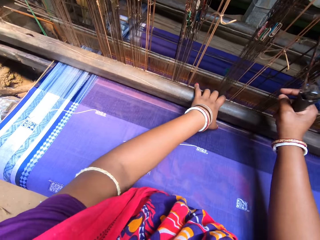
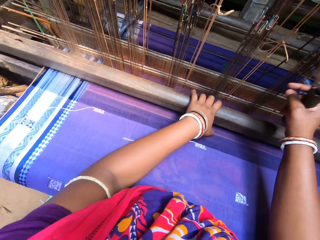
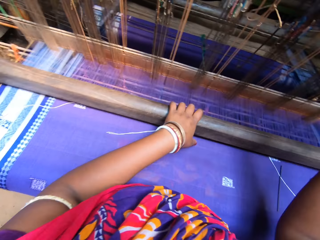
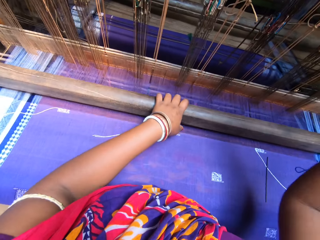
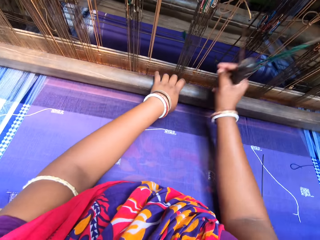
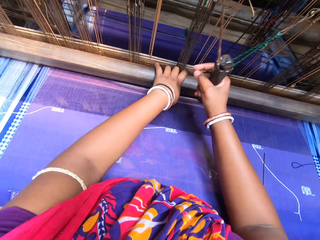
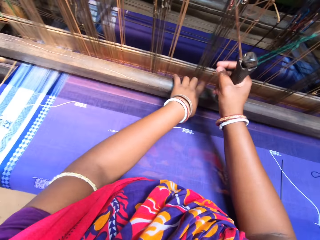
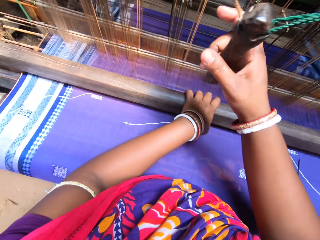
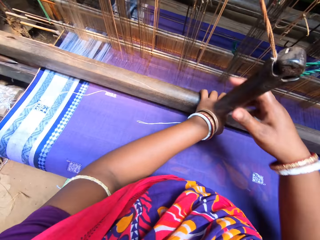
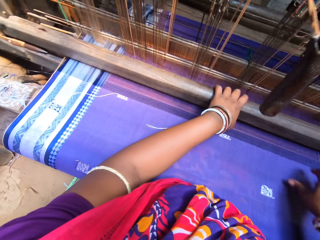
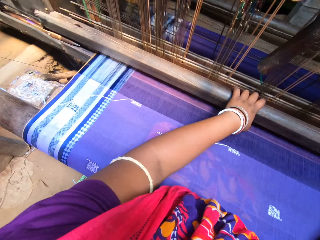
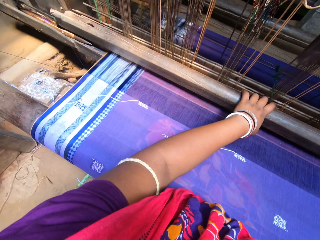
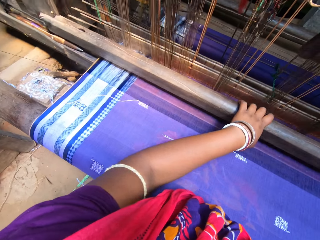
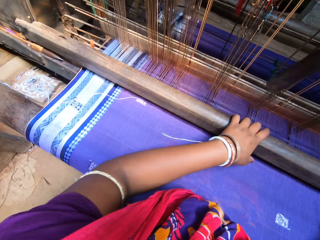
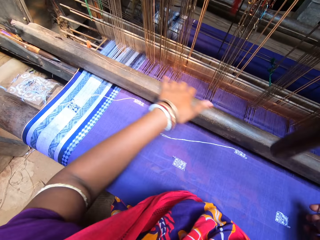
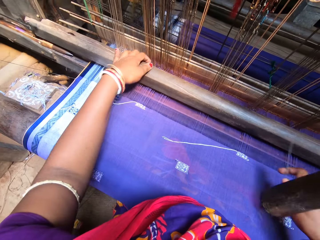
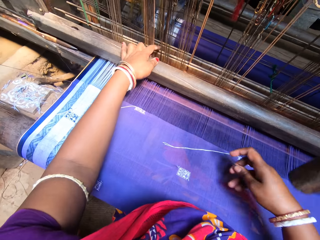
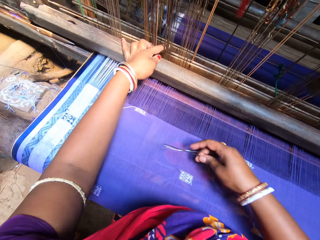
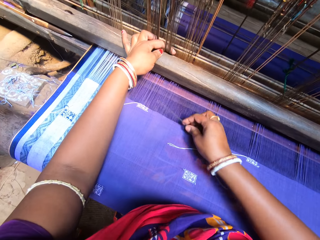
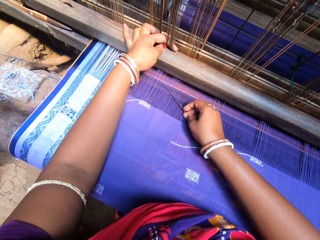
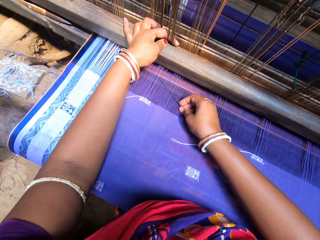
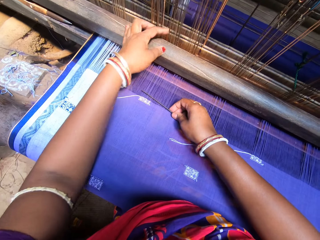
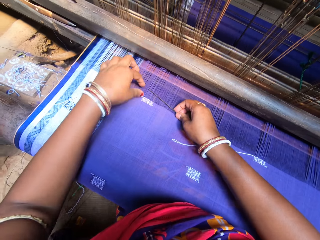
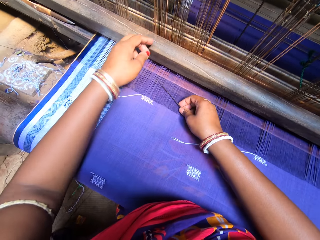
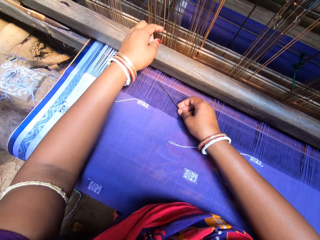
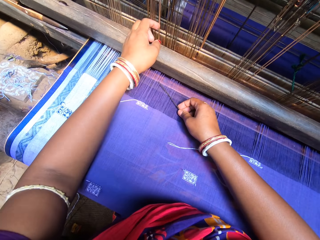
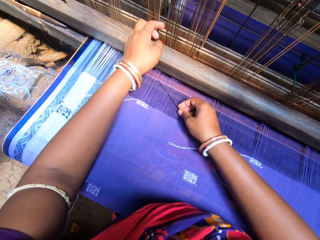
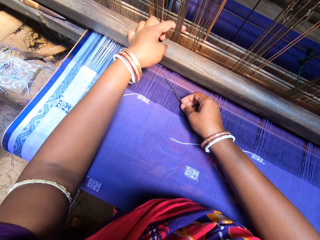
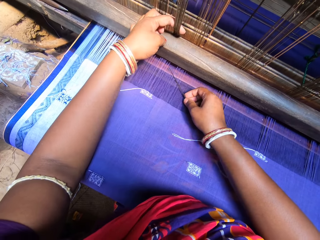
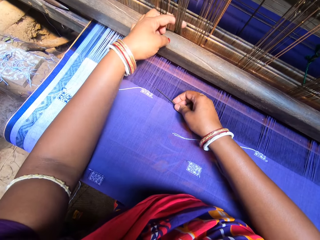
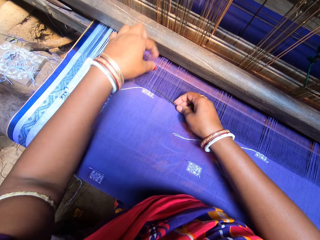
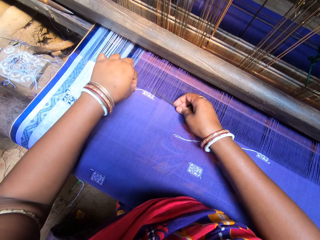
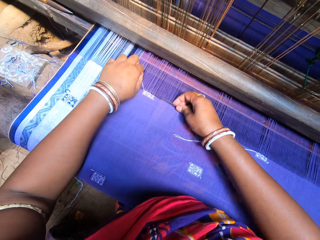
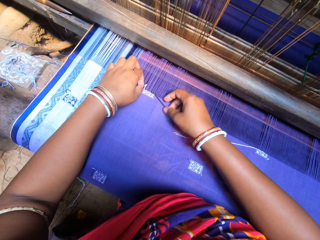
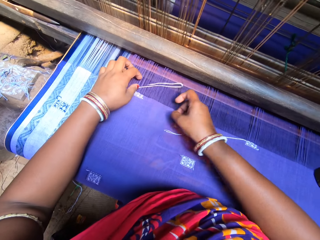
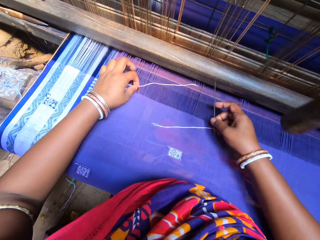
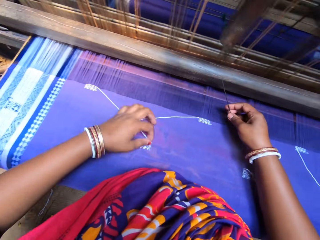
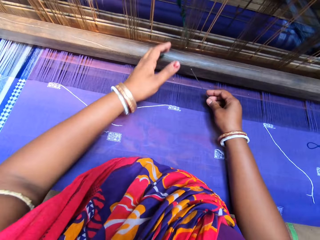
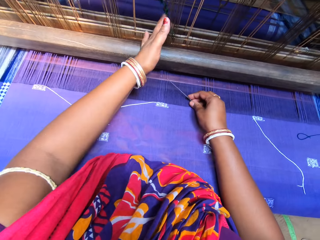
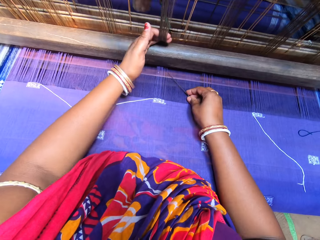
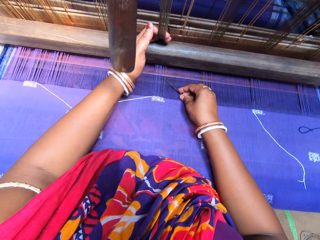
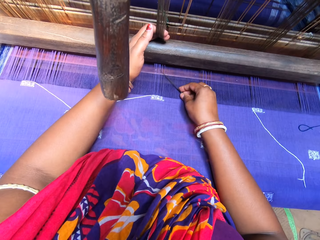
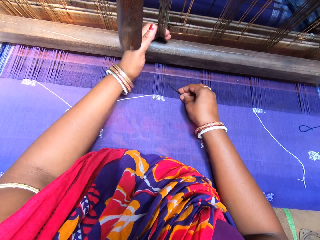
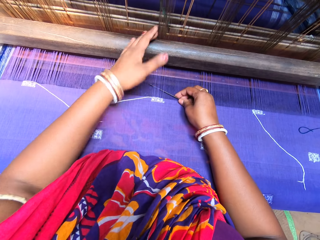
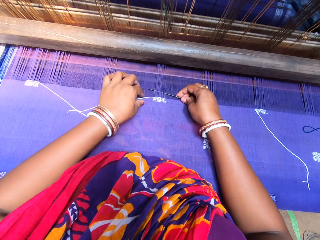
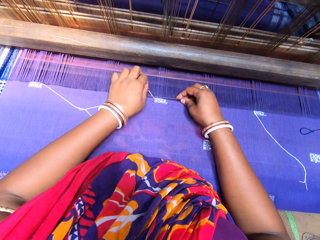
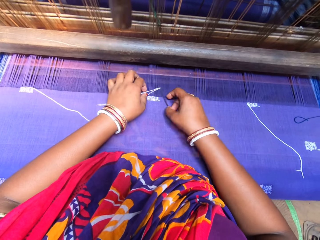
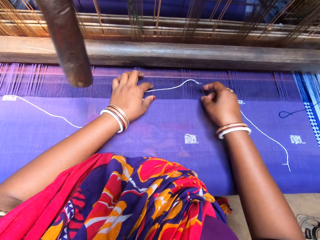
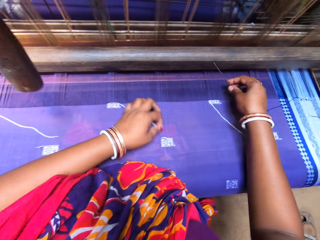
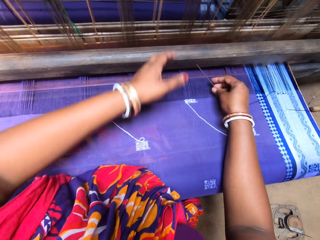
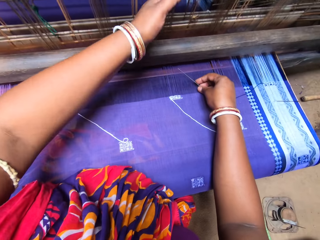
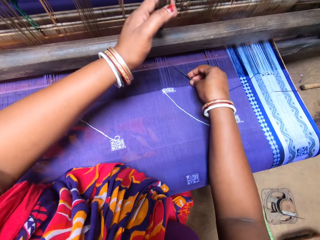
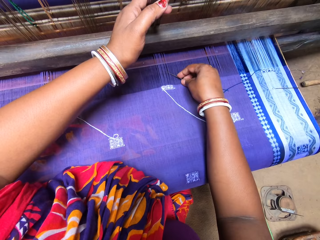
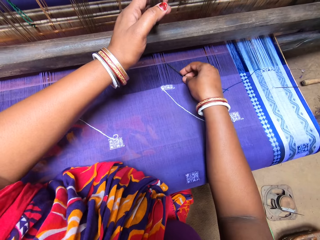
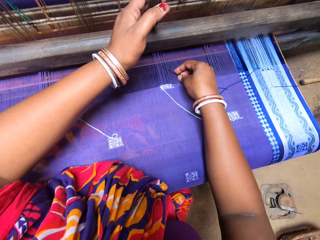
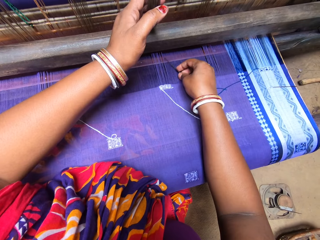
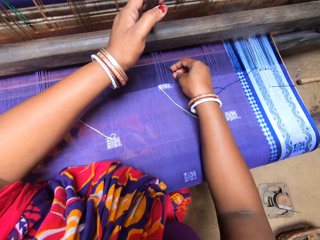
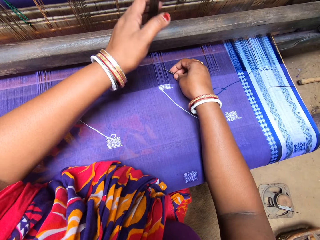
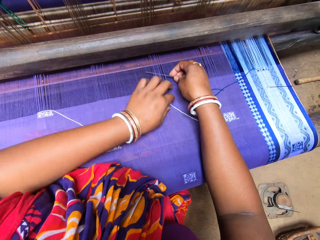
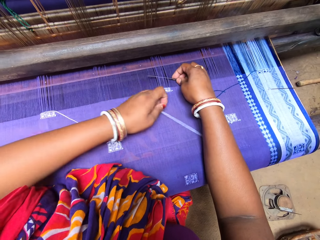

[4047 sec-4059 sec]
The camera wearer pulls the warp from the handloom machine with her left hand. She weaves on the weft yarn of the fabric with the needle in her right hand. She pulls the warp from the handloom machine with her left hand. She weaves on the weft yarn of the fabric with the needle in her right hand. She pulls the warp from the handloom machine with her left hand. She weaves on the weft yarn of the fabric with the needle in her right hand.

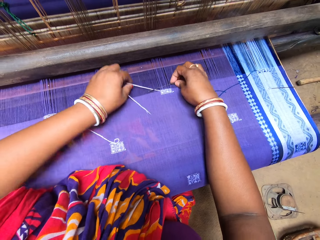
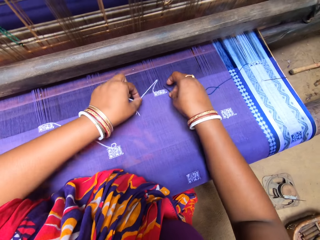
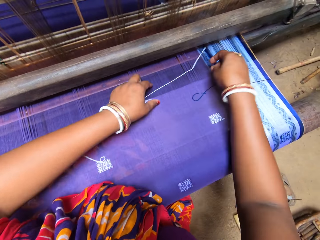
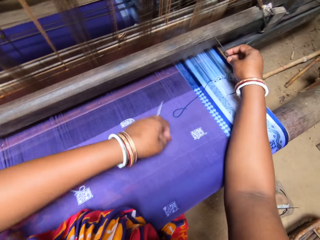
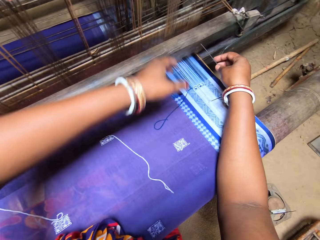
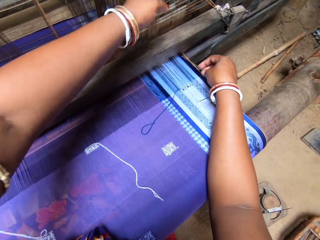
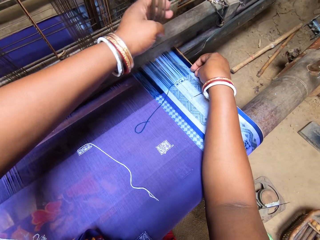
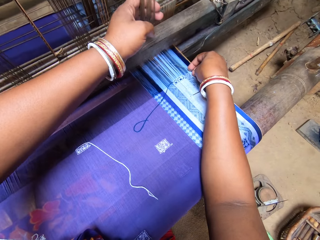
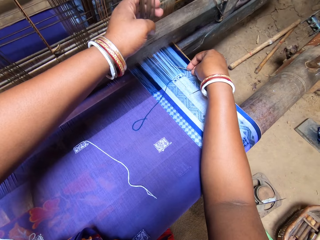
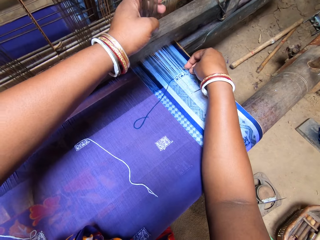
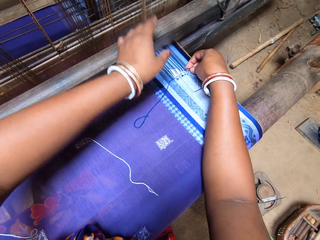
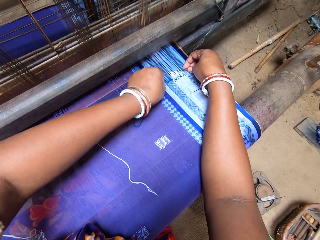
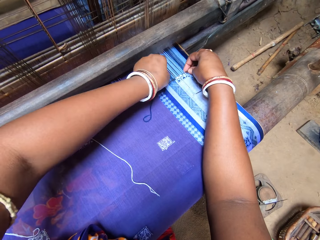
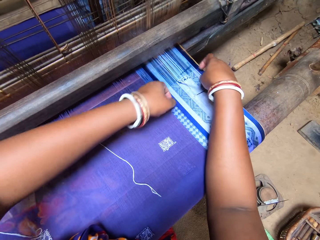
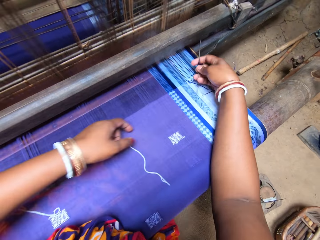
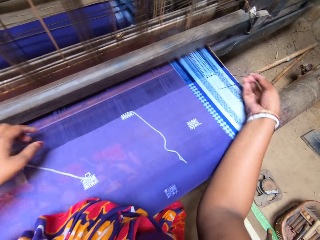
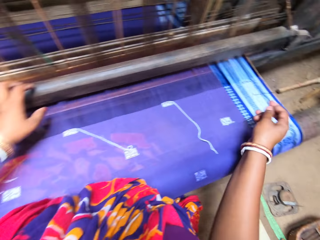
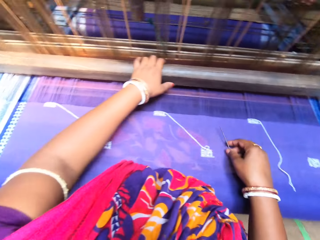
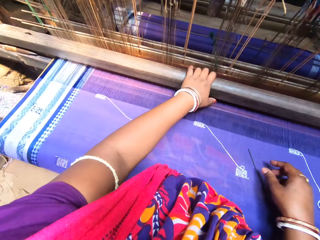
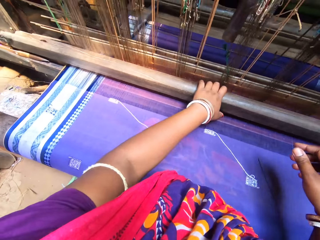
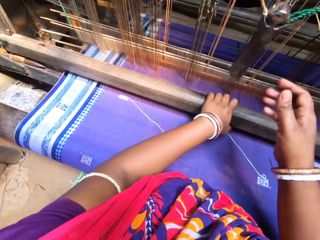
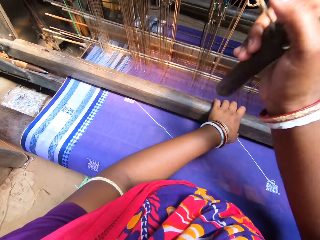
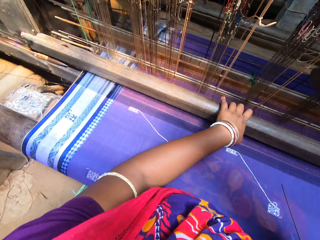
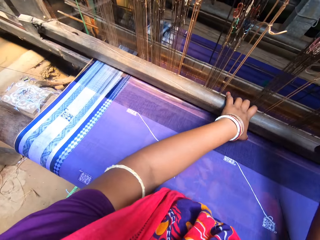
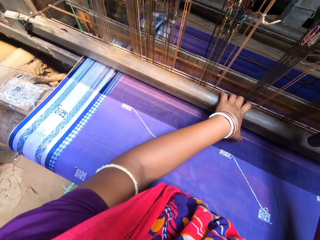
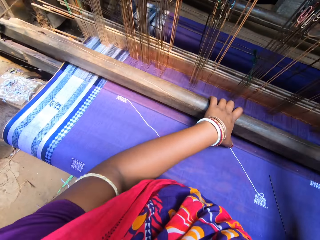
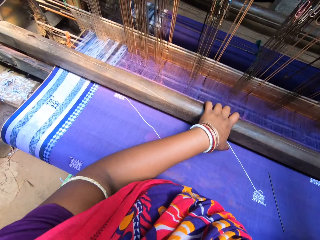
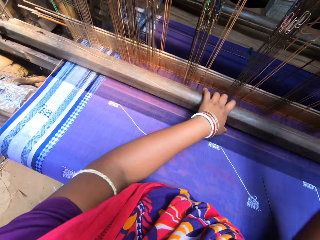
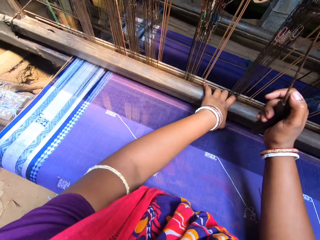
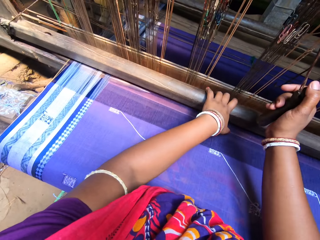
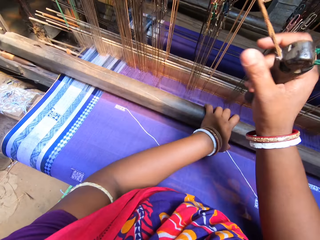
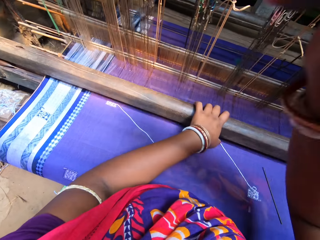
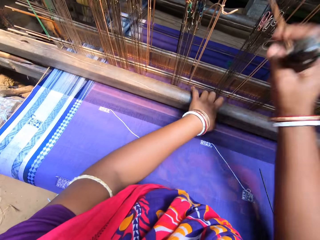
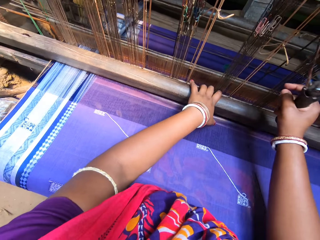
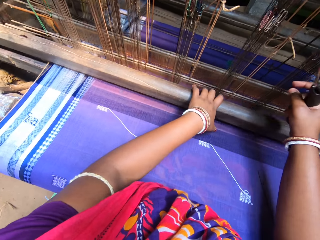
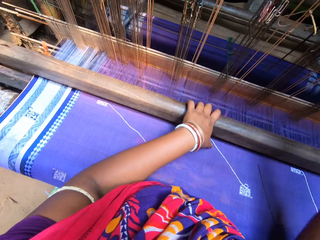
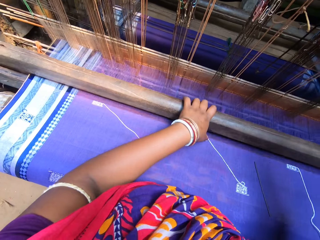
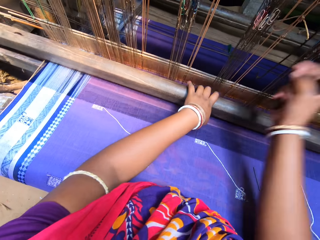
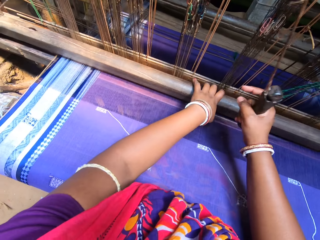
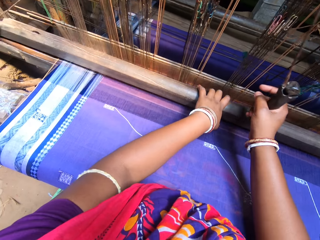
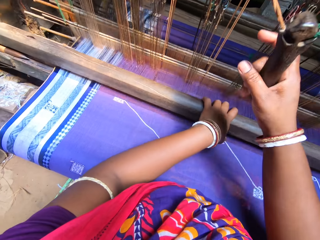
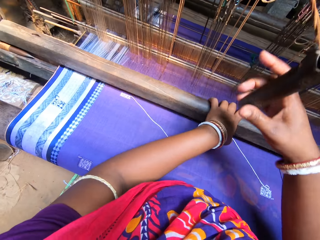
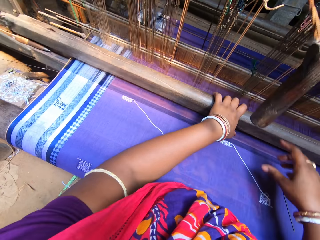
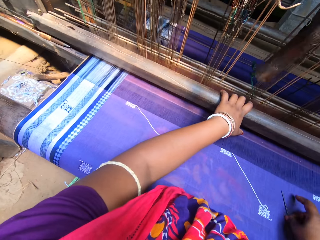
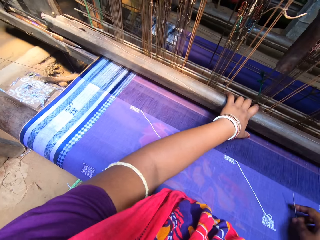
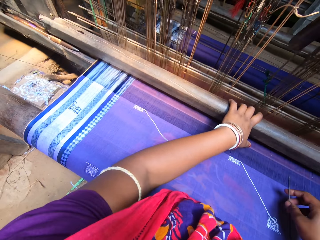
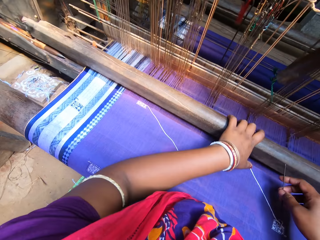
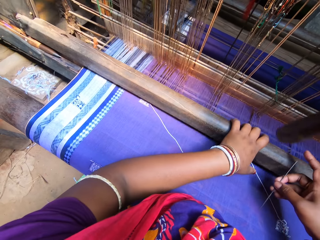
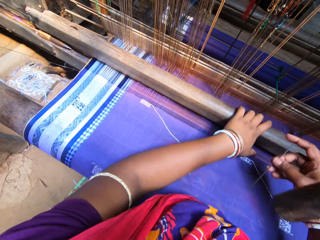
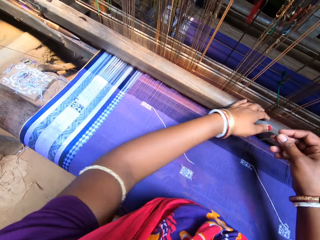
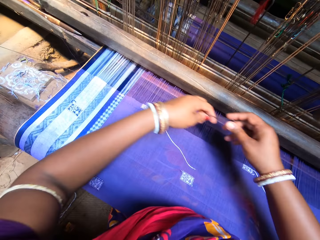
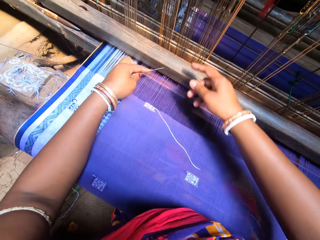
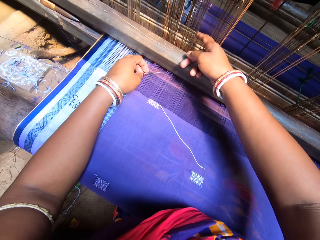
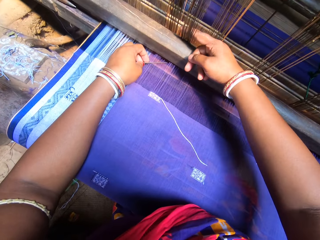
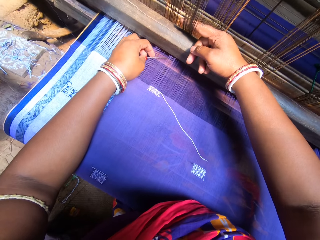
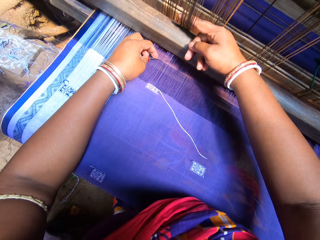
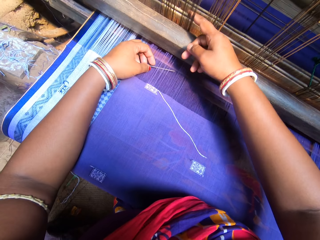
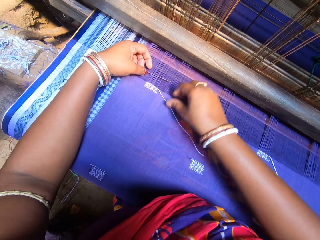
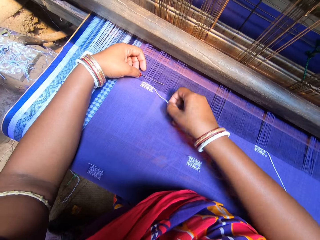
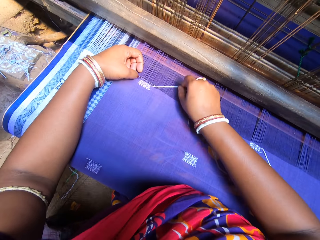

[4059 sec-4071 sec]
The camera wearer pulls the warp from the handloom machine with her left hand. She weaves on the weft yarn of the fabric with the needle in her right hand. She pulls the warp beam of the handloom with her left hand. She pulls the pulley from the handloom machine with her right hand. She weaves the fabric with both hands on the handloom machine. She passes the needle in her right hand to her left hand. She pulls the warp from the handloom machine with her right hand. She weaves on the weft yarn of the fabric with the needle in her left hand.
